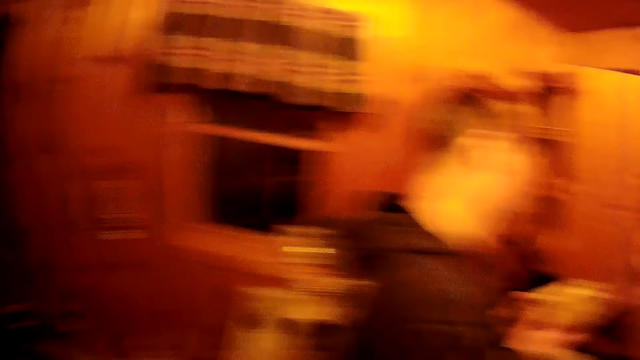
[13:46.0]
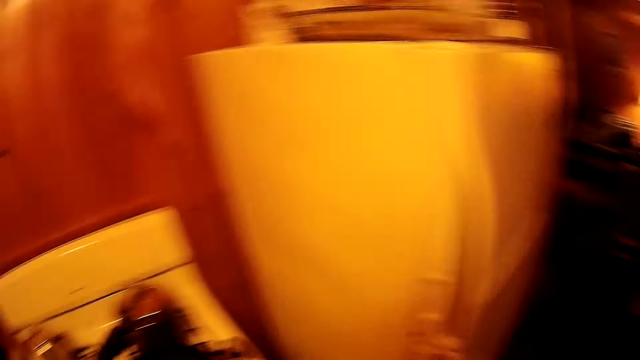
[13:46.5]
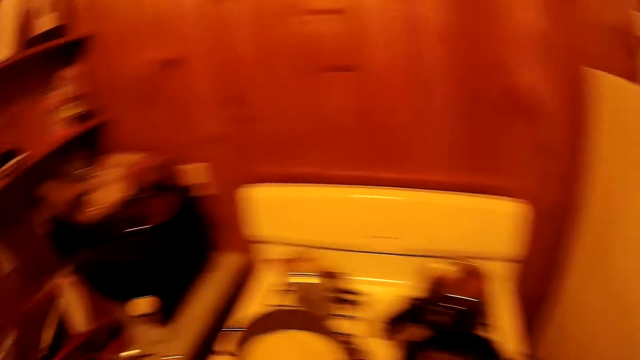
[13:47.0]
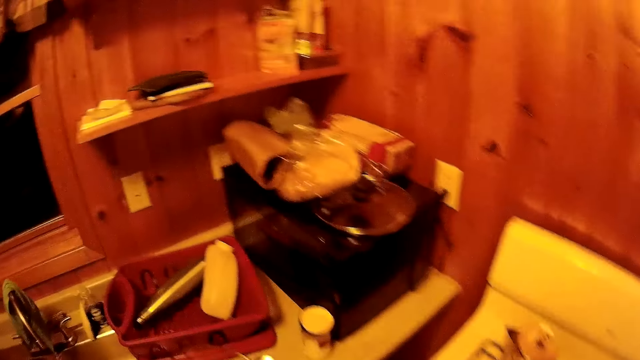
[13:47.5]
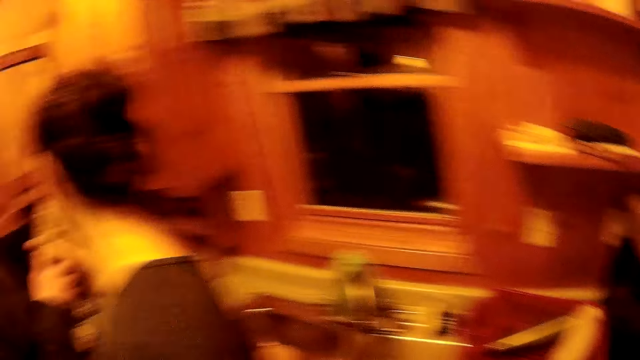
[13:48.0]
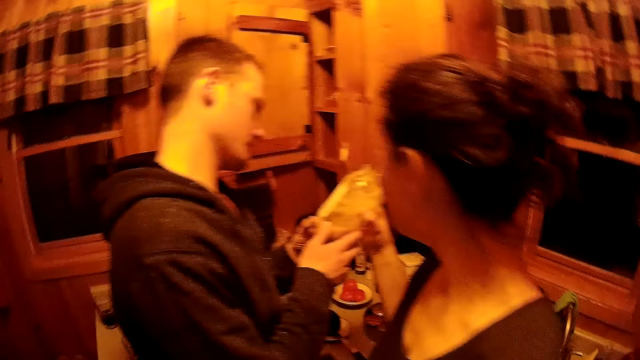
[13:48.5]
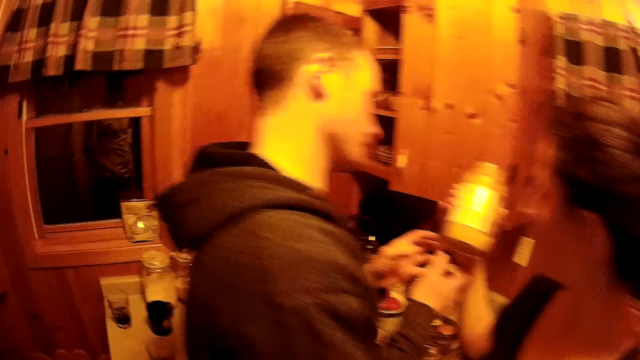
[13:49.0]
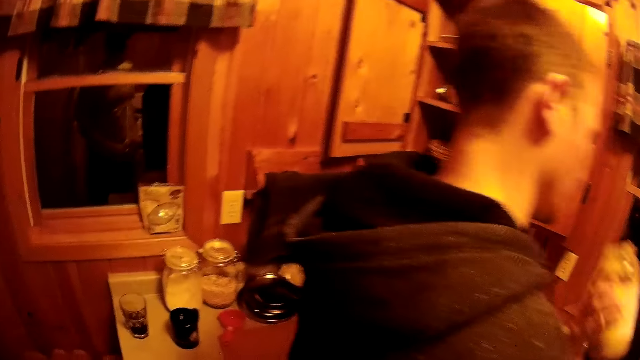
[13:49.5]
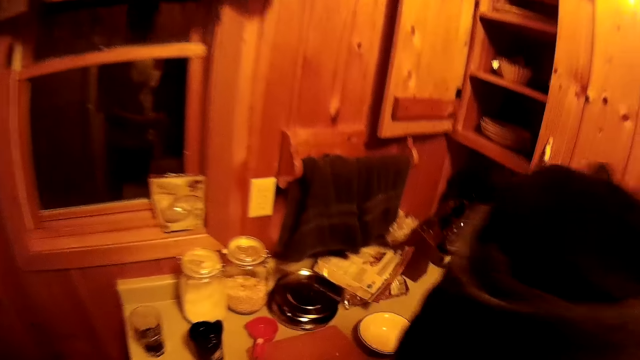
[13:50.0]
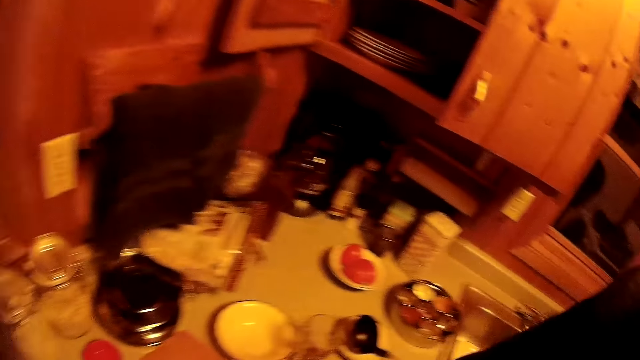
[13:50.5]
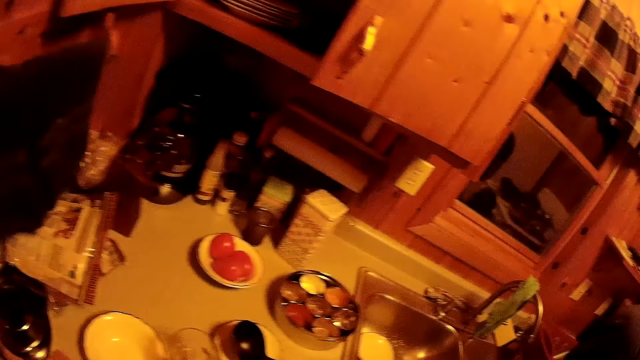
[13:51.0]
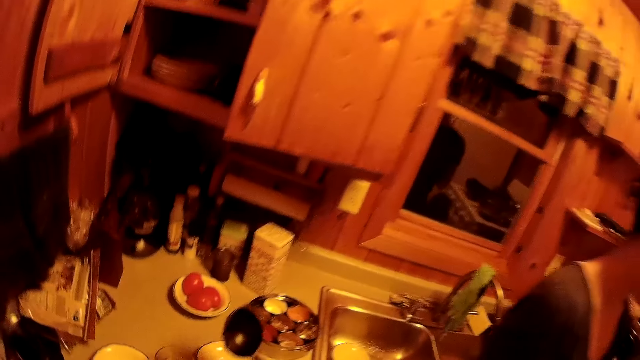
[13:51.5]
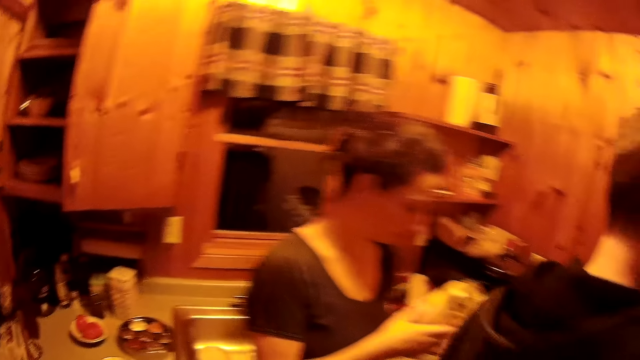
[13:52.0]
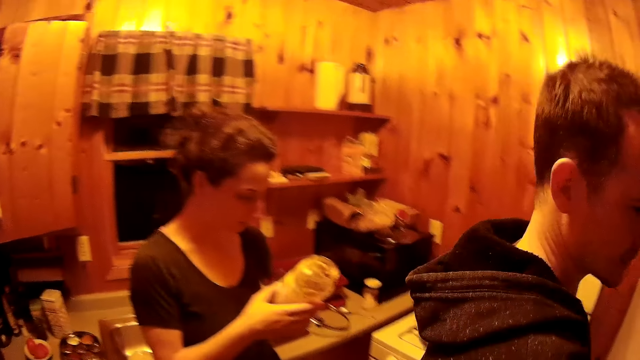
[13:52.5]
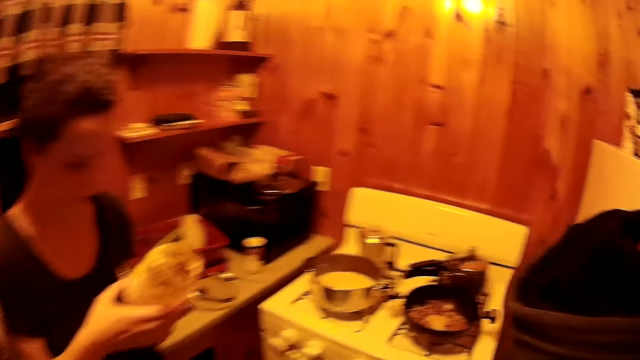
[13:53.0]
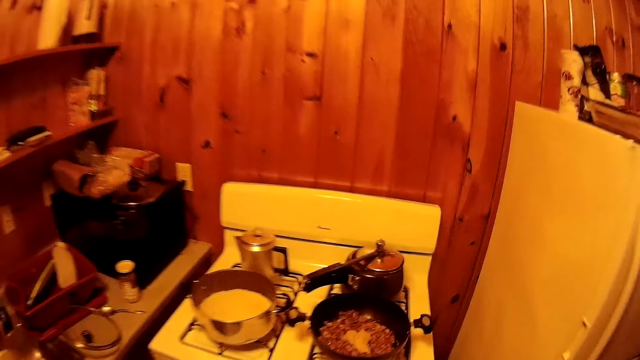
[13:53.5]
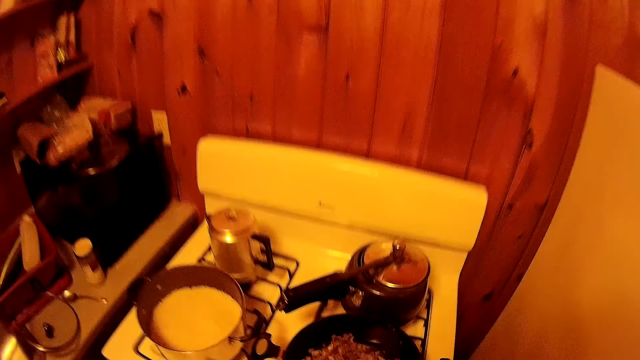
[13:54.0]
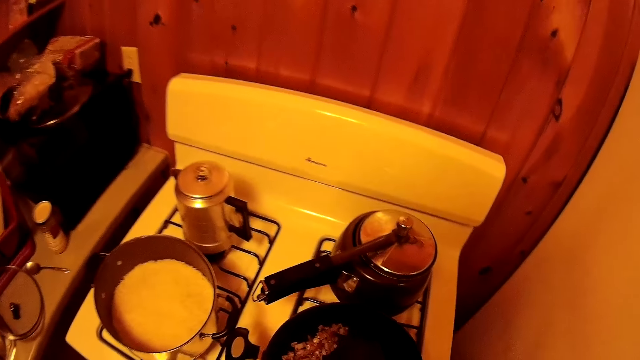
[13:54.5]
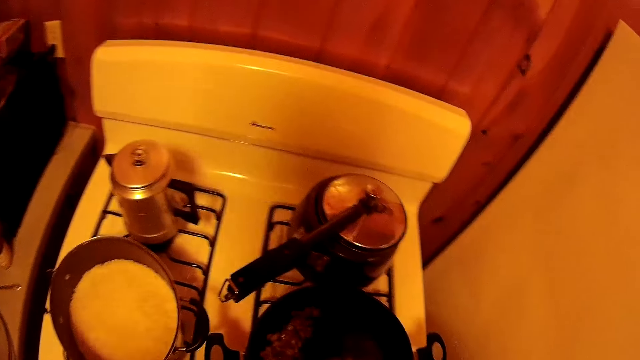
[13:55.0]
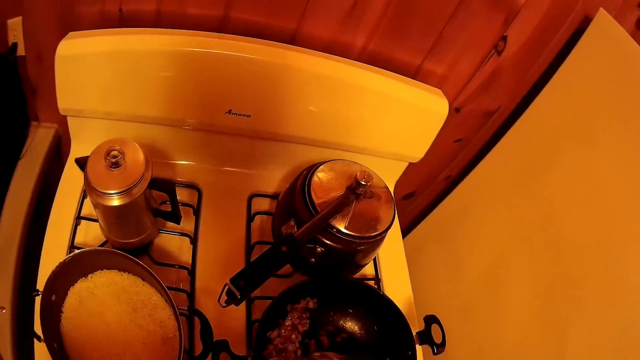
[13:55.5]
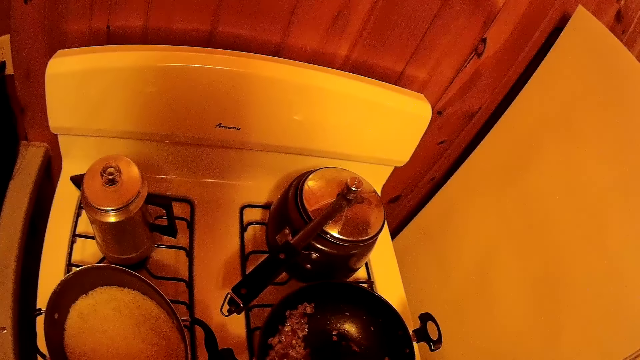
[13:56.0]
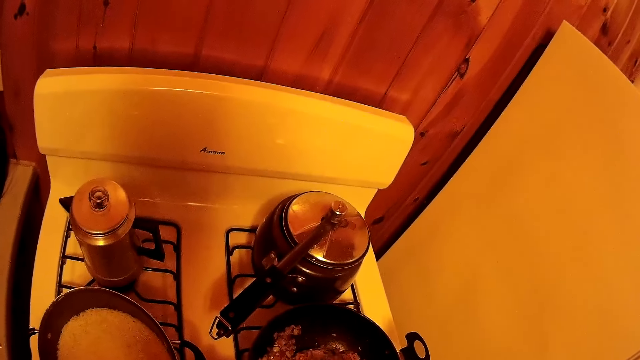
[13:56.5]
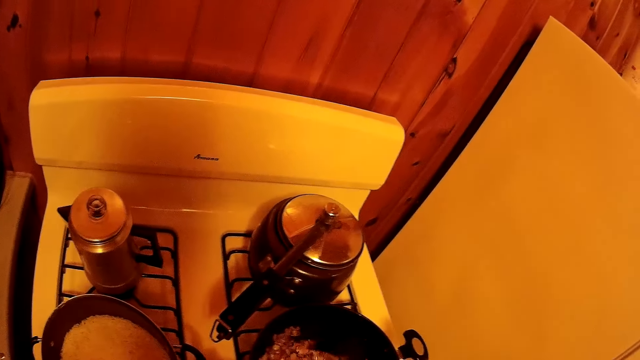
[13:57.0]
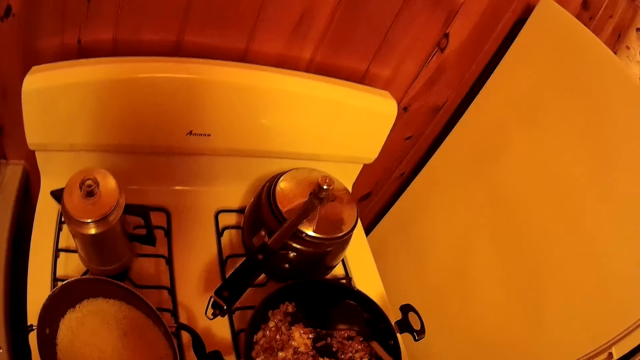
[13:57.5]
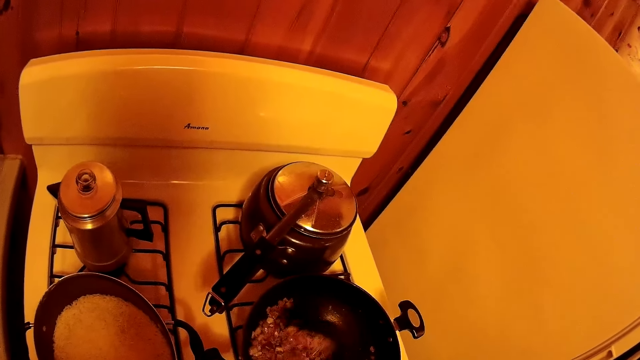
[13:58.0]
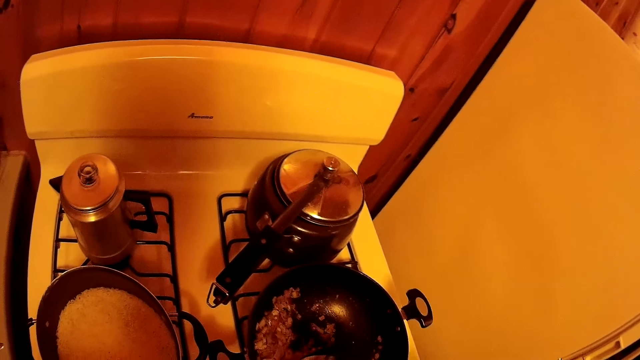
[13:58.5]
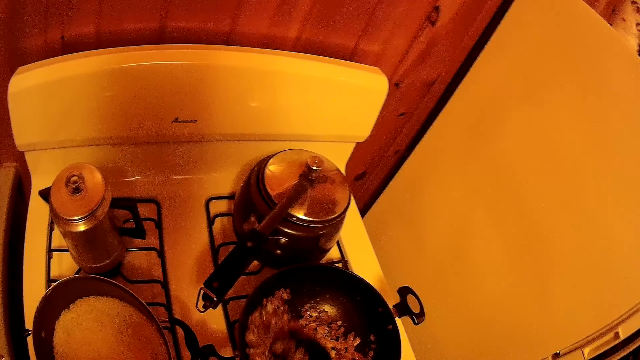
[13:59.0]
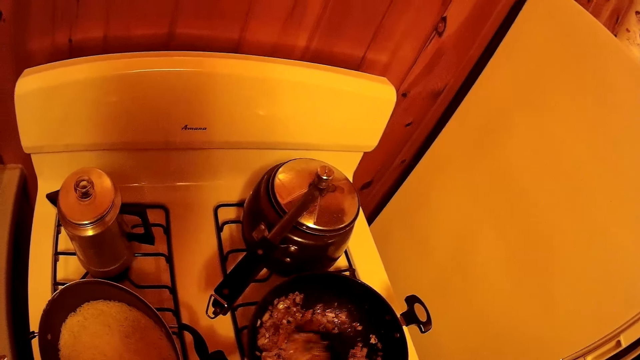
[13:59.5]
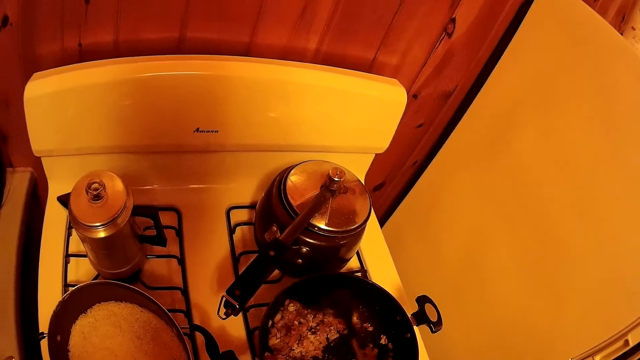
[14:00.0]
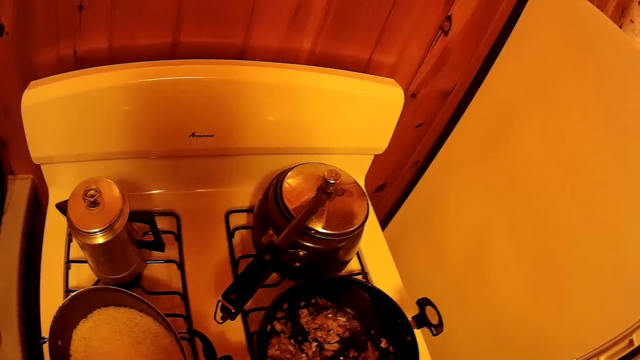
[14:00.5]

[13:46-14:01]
The camera wearer picks up a spoon and walks around the room. They stir the ingredients. They fry chopped onions.

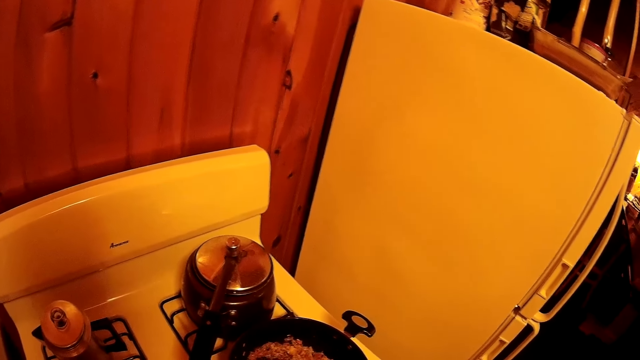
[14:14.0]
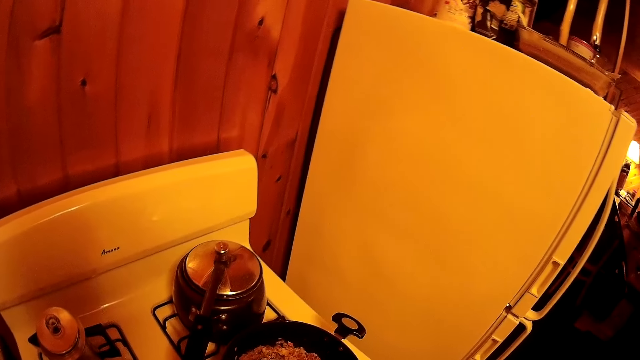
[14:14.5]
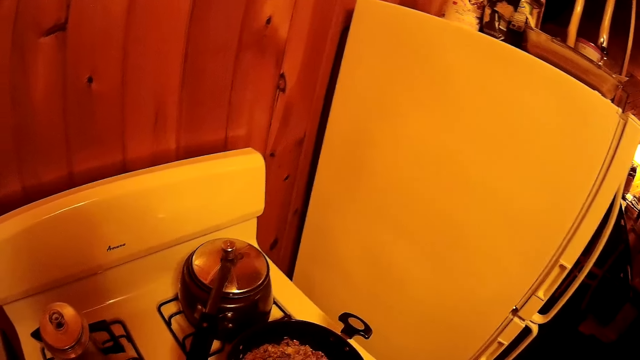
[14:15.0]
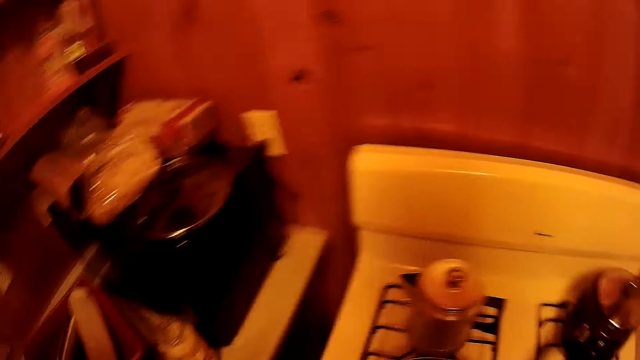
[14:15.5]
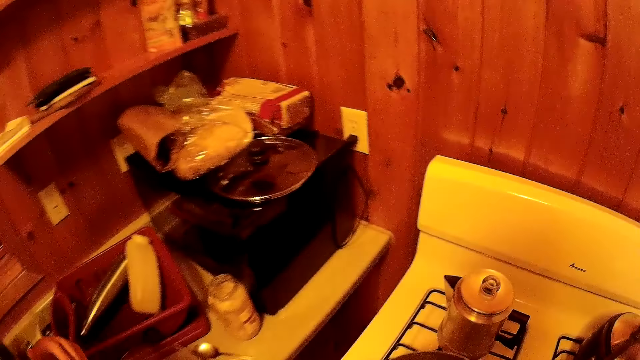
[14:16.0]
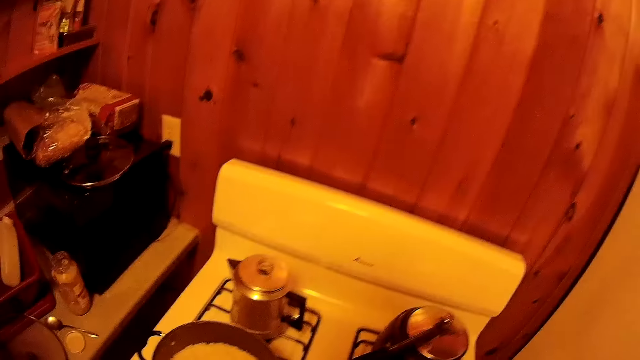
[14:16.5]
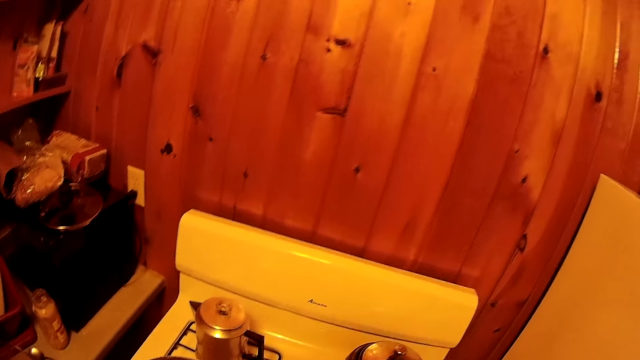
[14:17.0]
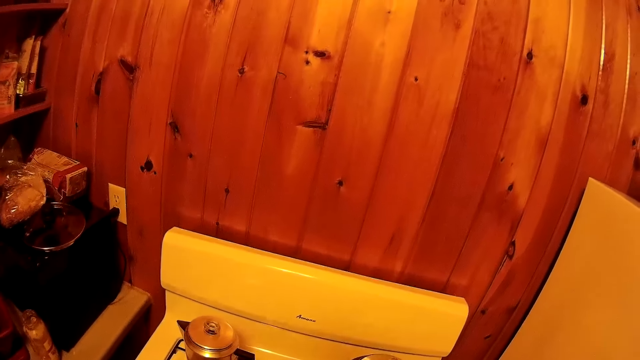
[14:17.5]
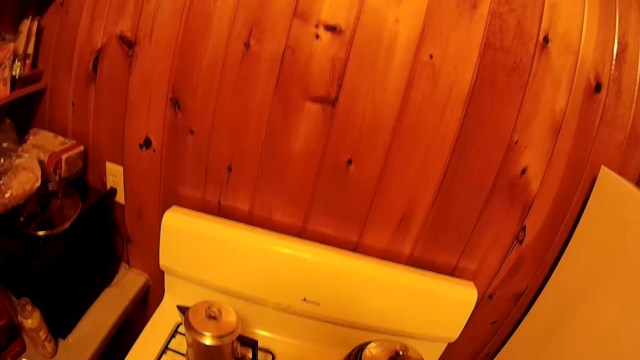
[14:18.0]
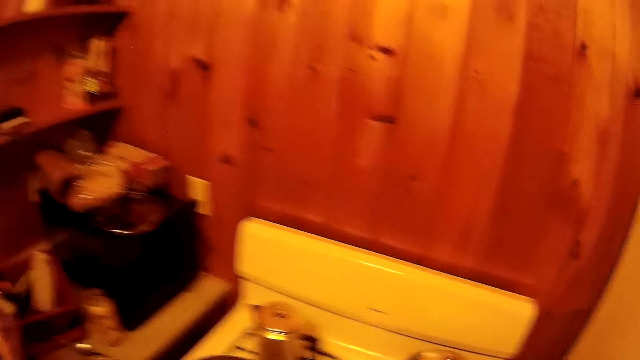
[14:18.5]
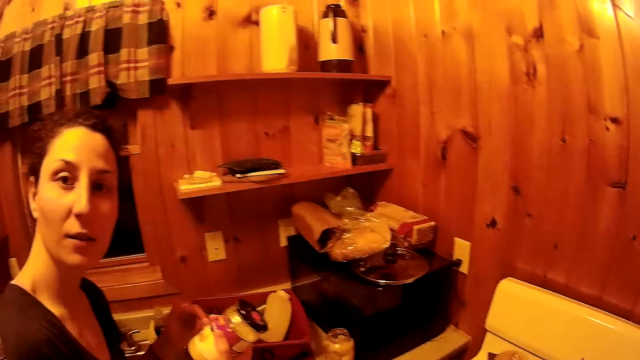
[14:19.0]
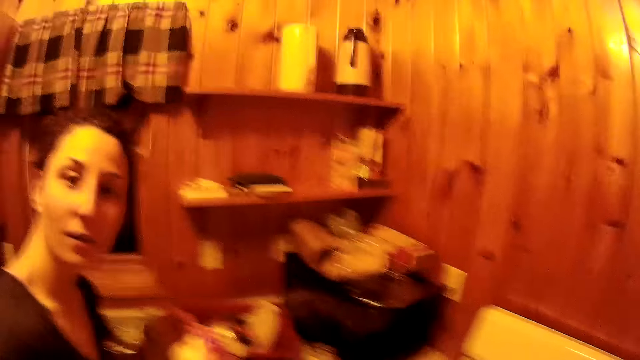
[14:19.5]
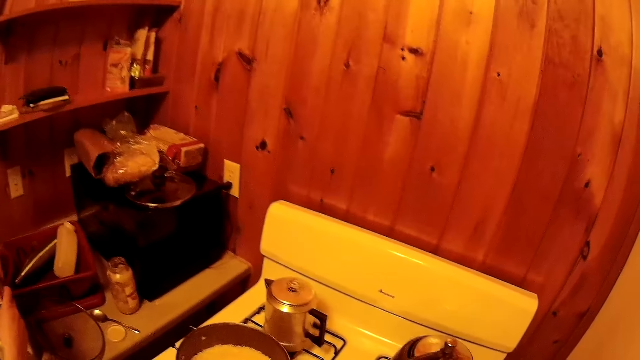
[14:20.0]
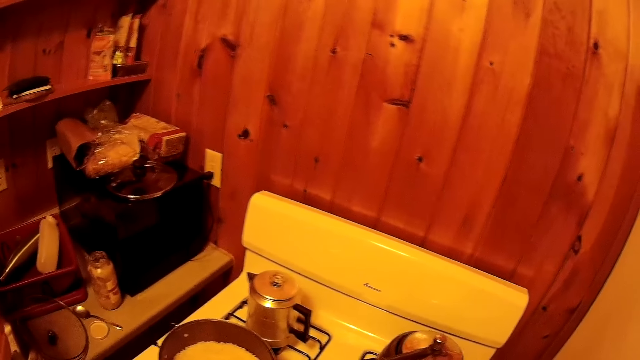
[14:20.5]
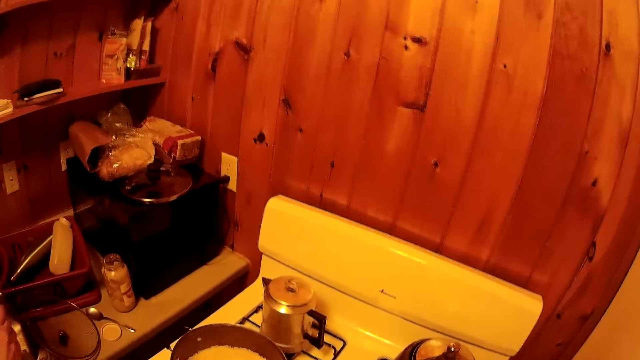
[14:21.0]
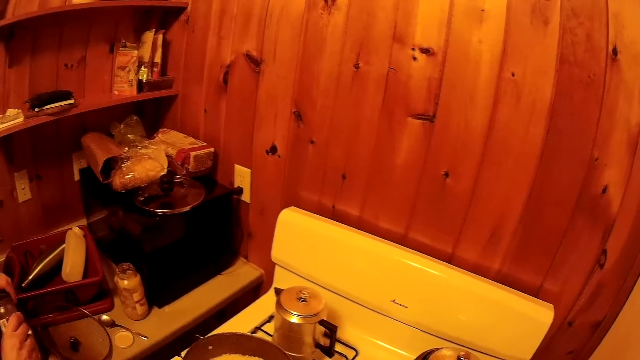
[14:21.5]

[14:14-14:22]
The camera wearer turns around the room.
